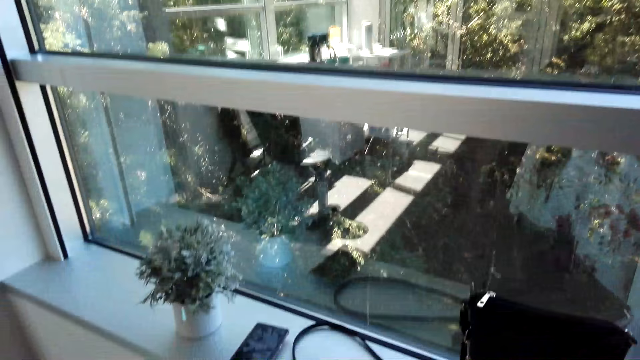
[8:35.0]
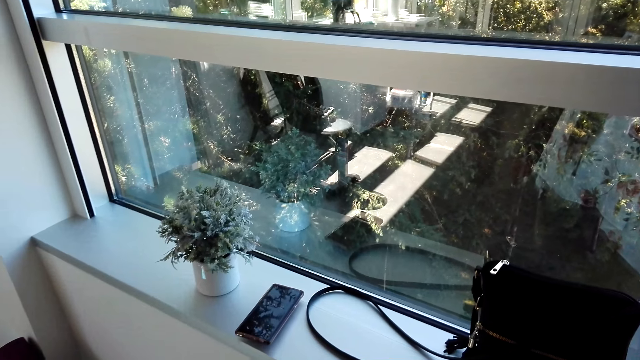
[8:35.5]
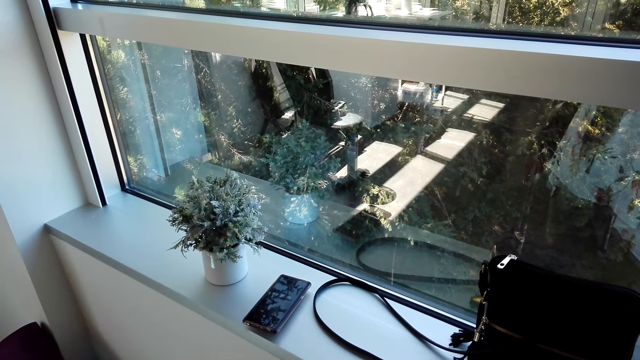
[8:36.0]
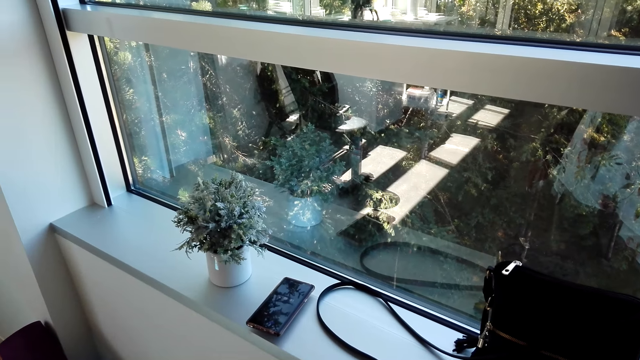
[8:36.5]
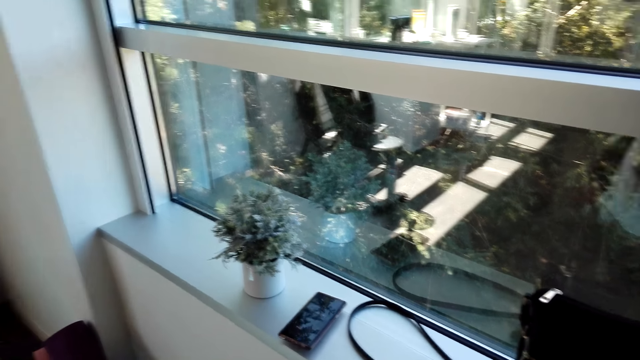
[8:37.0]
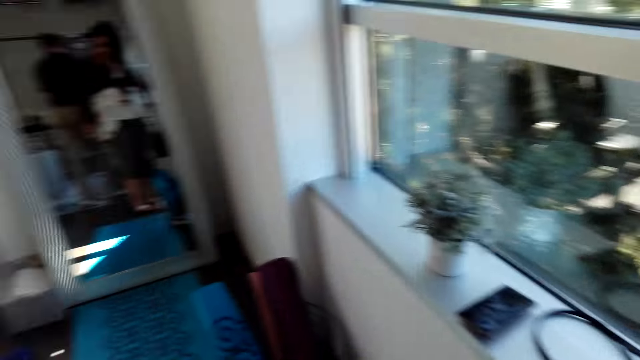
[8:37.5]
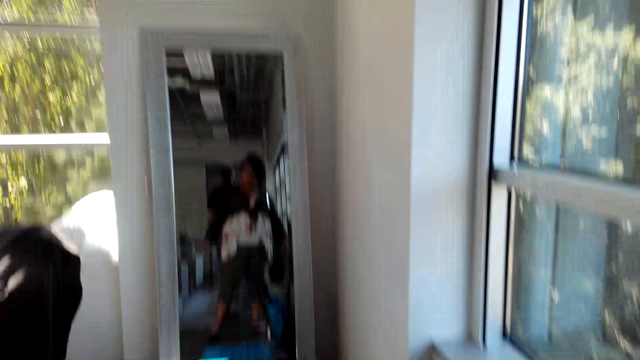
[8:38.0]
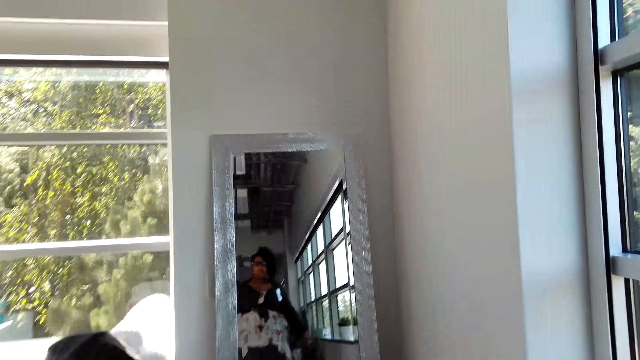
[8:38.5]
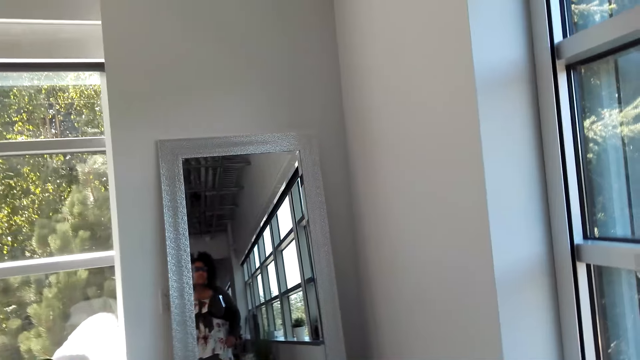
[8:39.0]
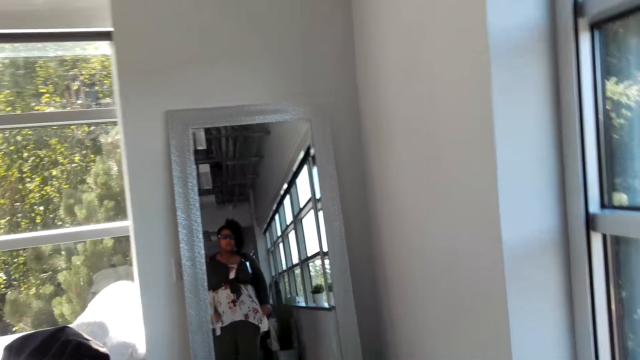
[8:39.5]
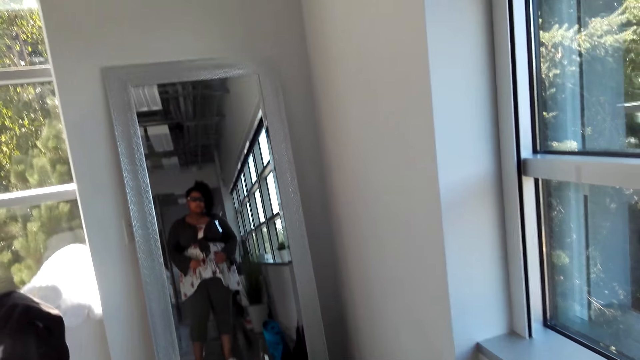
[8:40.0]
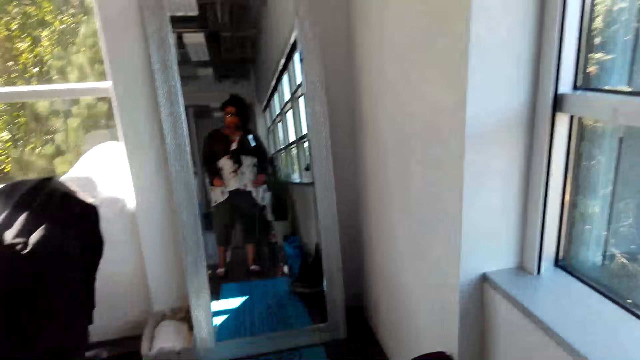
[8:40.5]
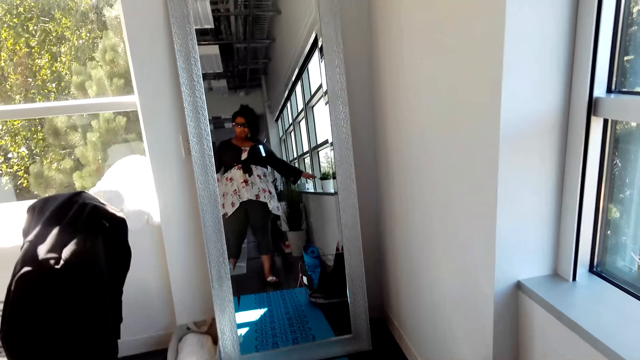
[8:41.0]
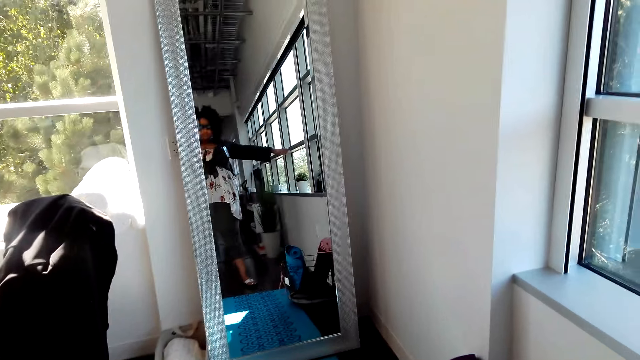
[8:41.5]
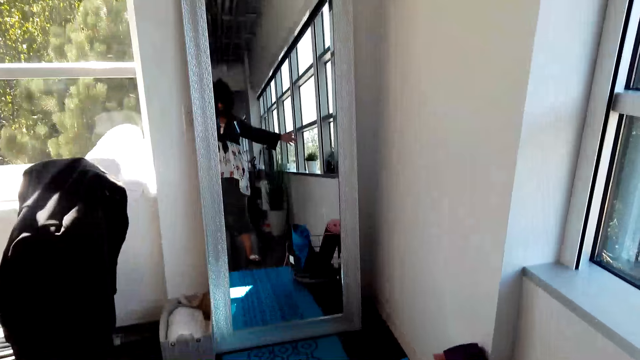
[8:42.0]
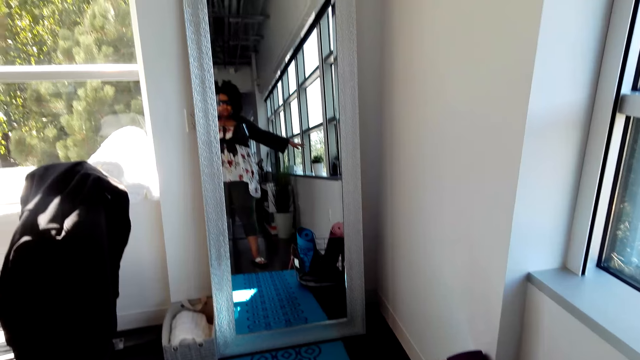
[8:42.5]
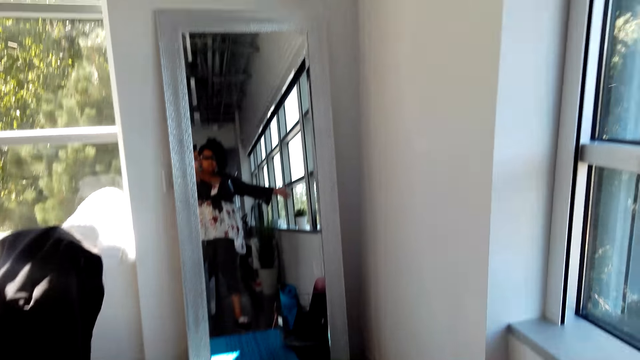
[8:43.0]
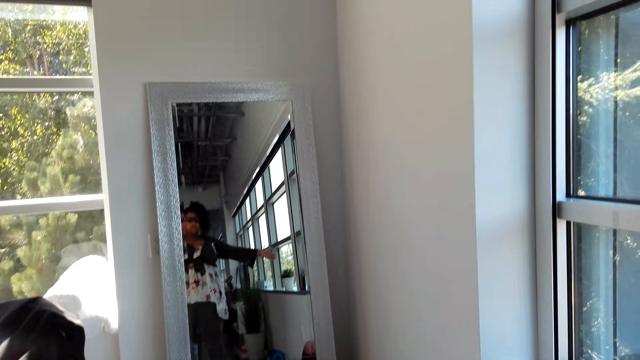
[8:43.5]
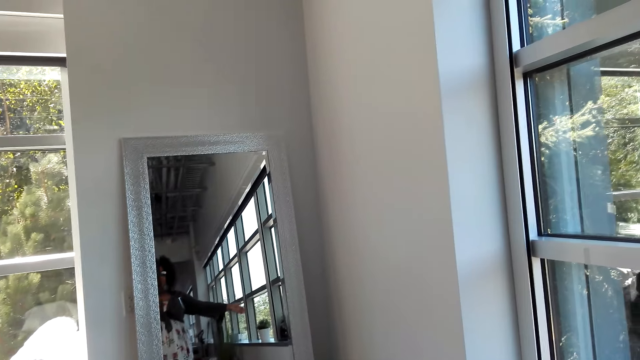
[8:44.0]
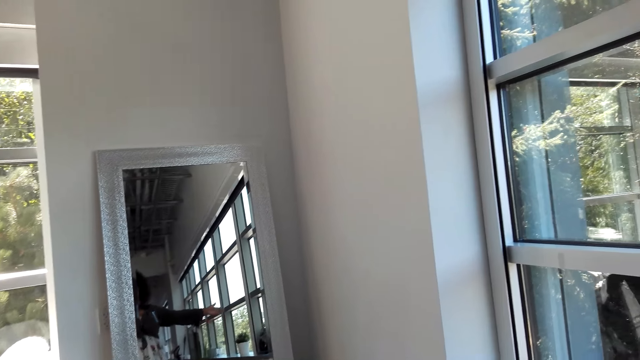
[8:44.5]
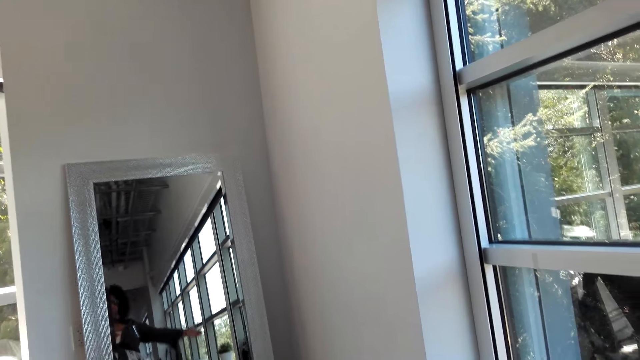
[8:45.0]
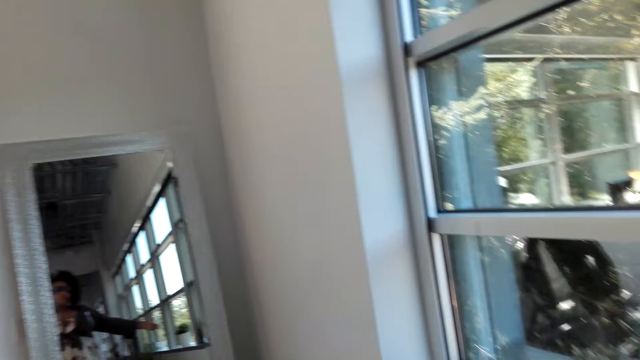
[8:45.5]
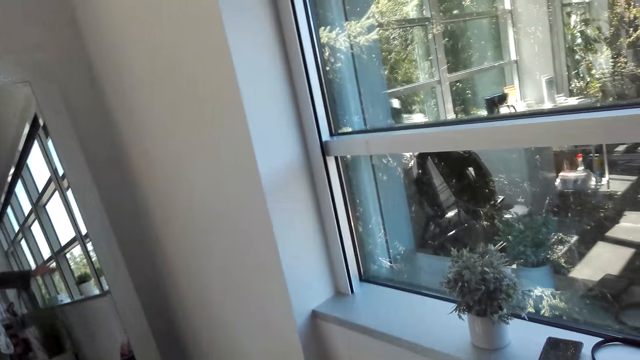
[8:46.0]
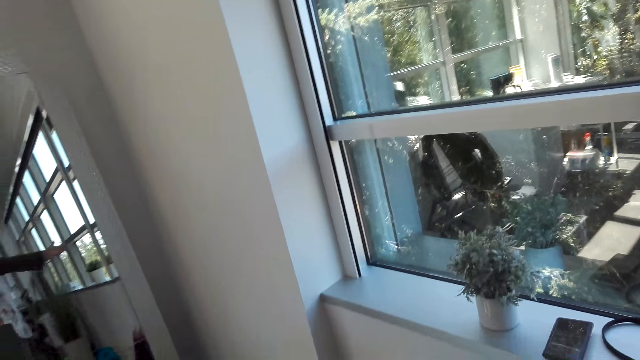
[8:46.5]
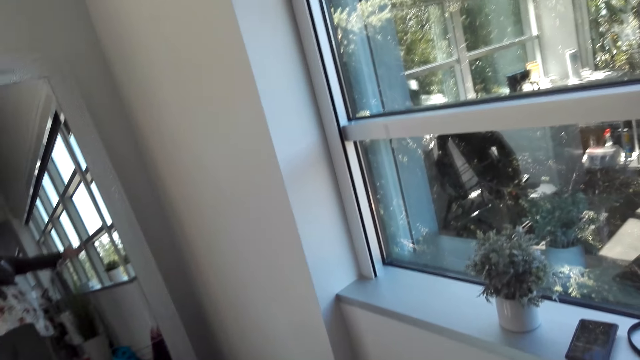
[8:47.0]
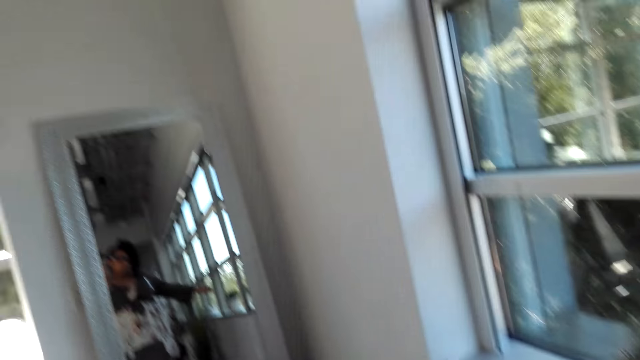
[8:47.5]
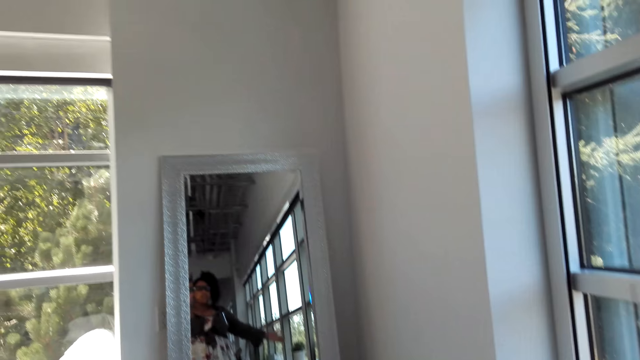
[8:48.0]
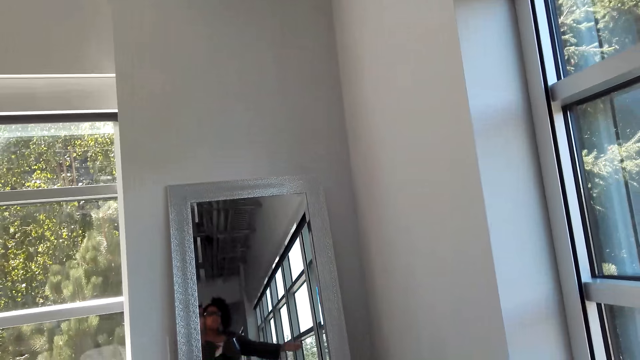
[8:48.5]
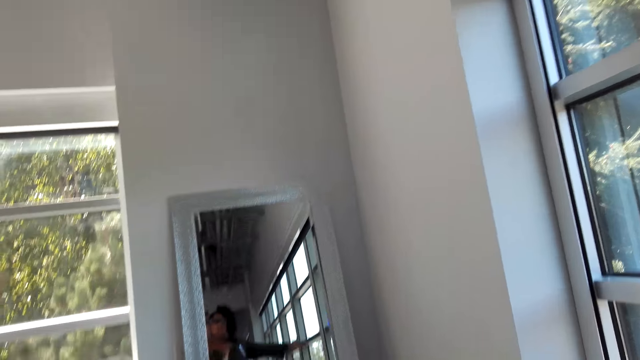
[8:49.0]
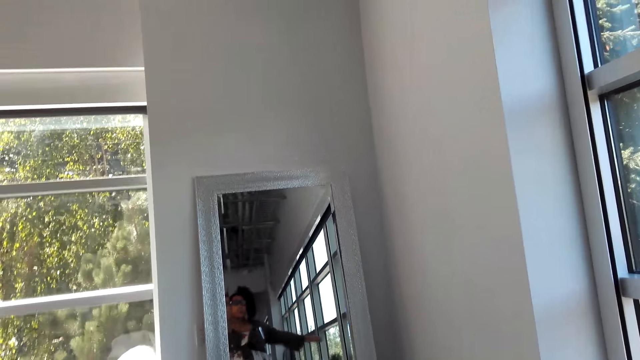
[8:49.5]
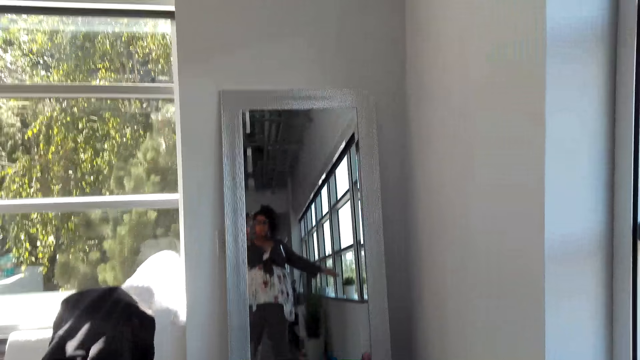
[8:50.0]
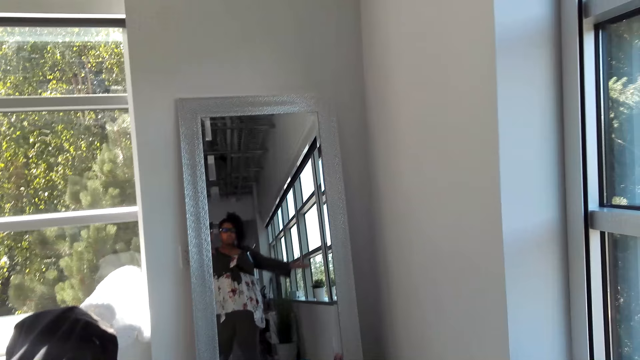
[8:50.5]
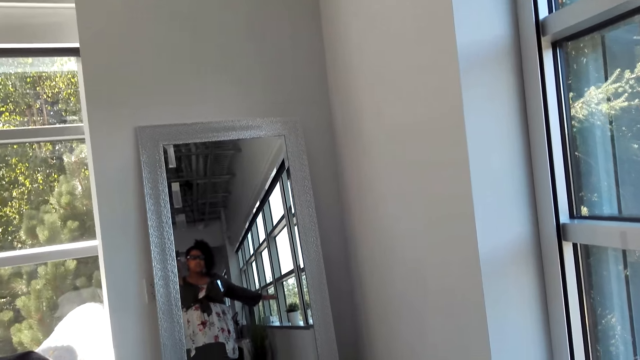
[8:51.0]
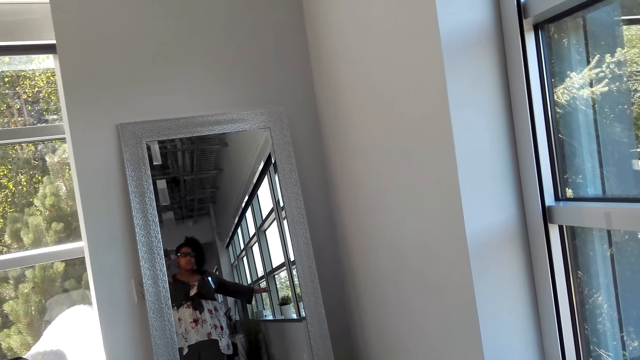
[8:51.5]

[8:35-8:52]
The camera wearer stares at the window. They stretch the hands and exercise the hands.

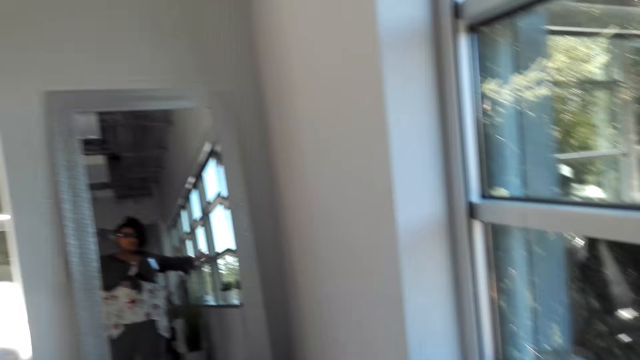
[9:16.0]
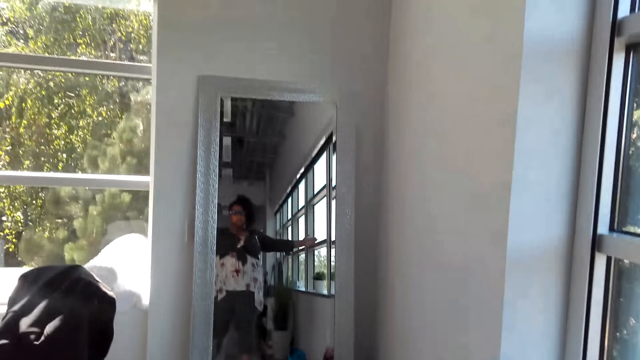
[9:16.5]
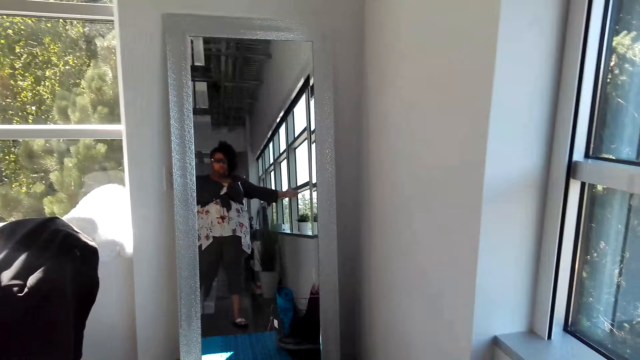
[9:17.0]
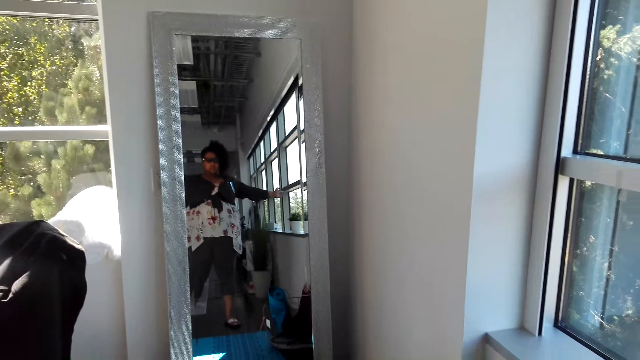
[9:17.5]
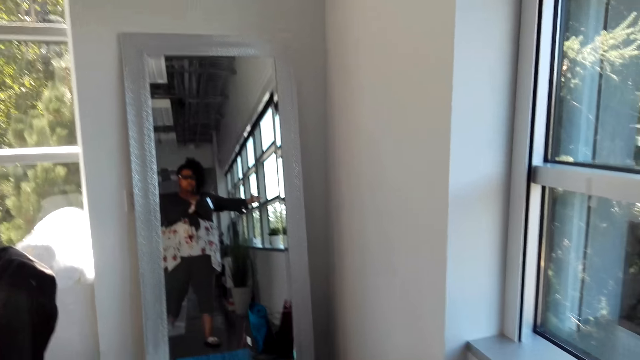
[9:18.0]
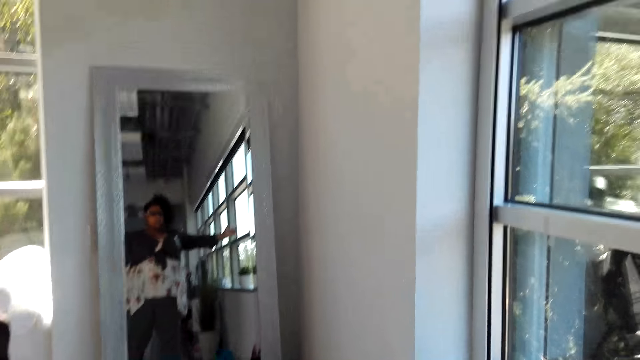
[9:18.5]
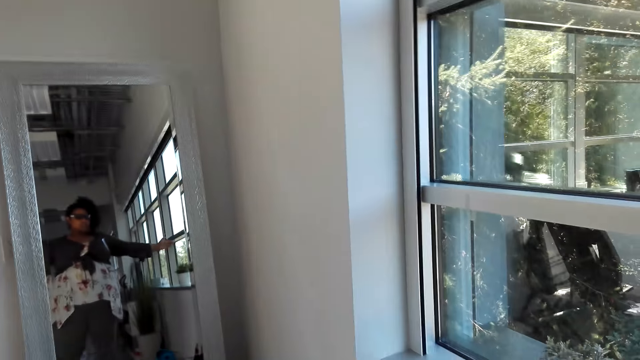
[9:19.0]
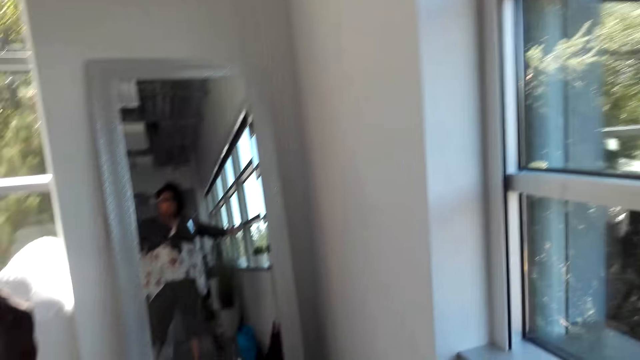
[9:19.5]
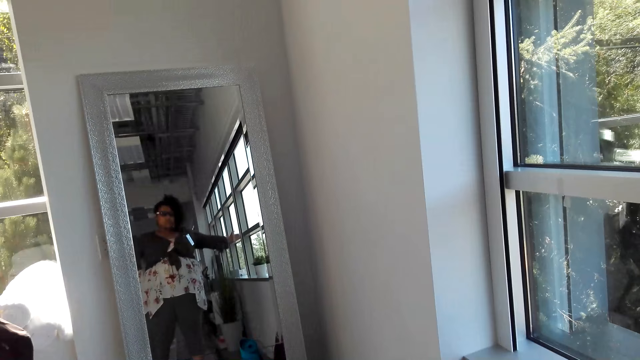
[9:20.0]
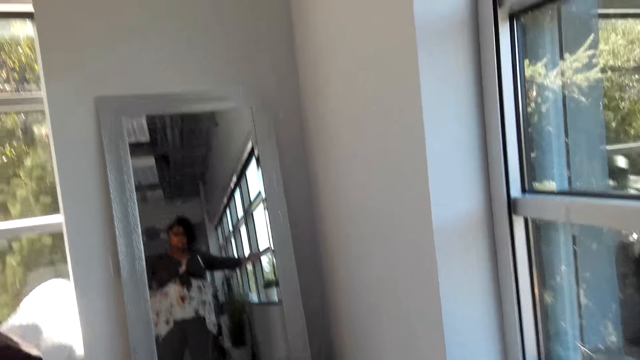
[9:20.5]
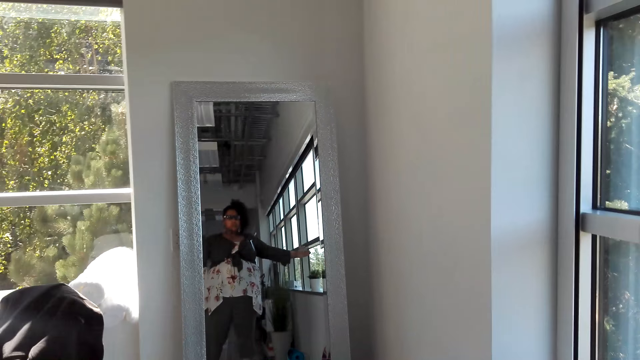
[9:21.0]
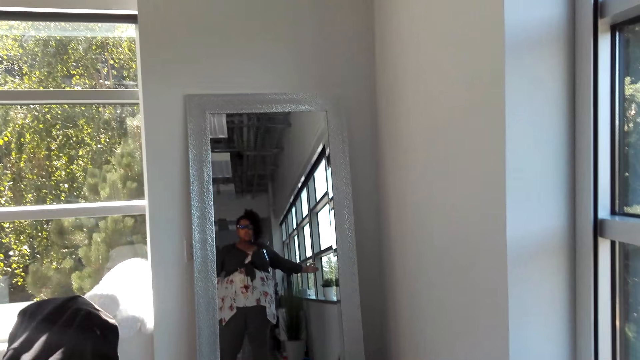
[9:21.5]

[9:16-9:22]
The camera wearer does exercises.
